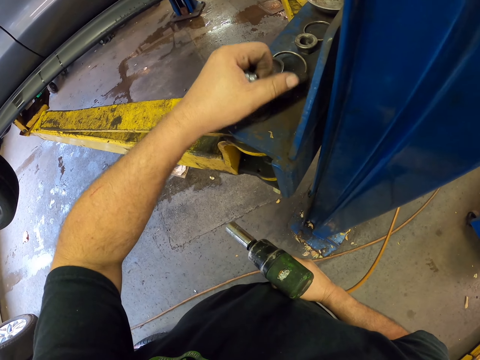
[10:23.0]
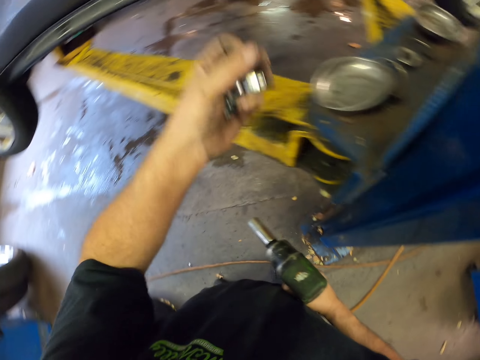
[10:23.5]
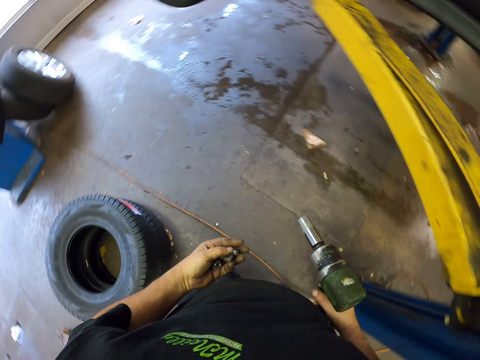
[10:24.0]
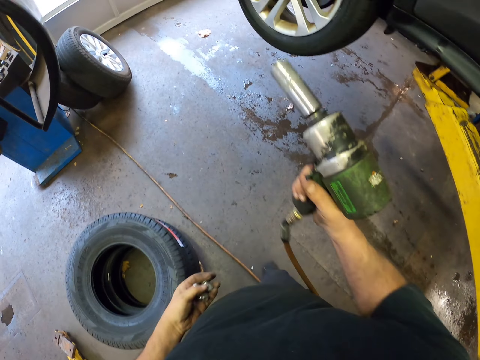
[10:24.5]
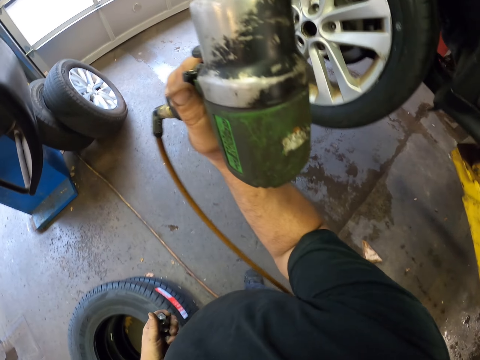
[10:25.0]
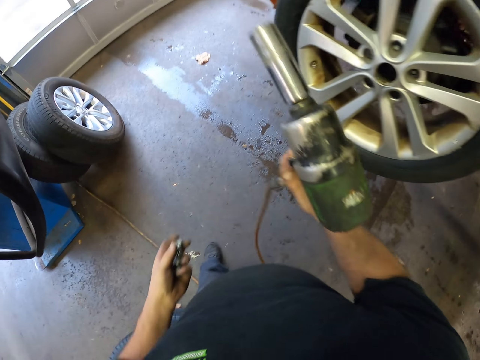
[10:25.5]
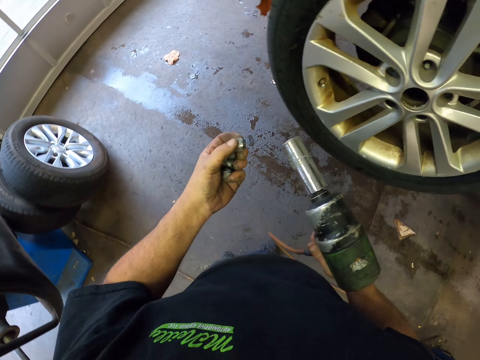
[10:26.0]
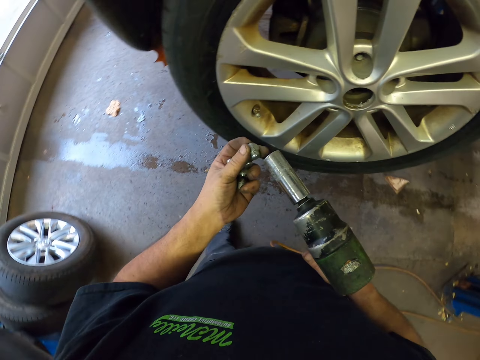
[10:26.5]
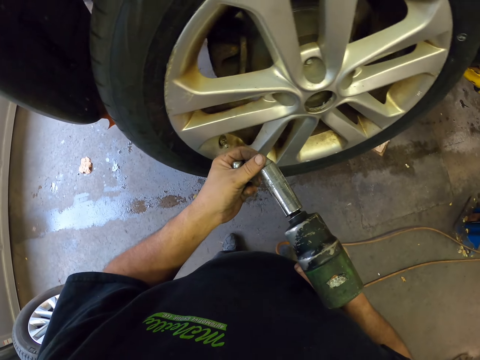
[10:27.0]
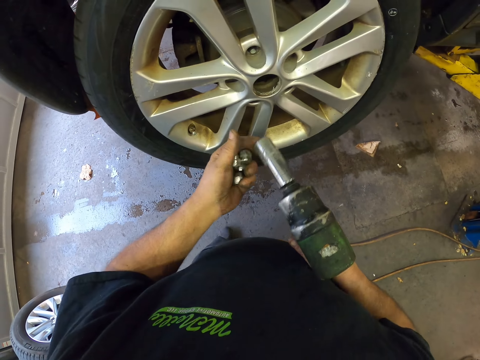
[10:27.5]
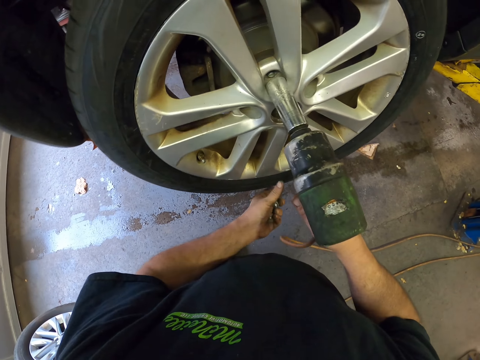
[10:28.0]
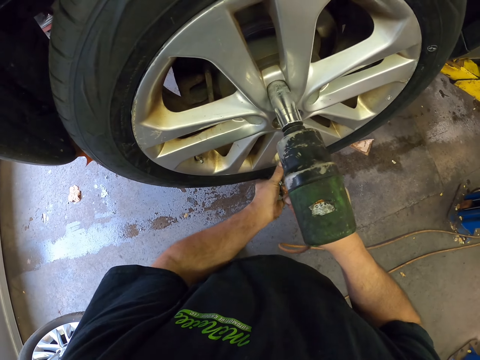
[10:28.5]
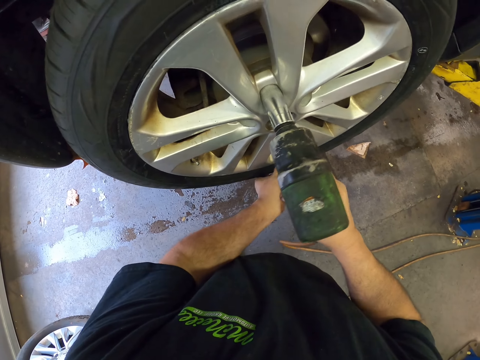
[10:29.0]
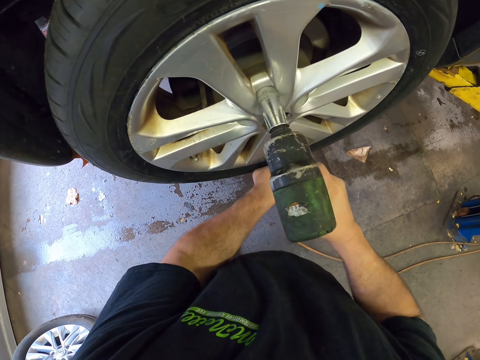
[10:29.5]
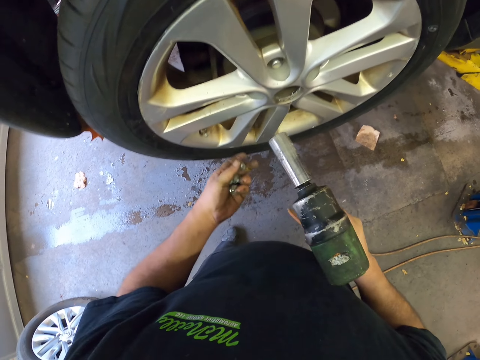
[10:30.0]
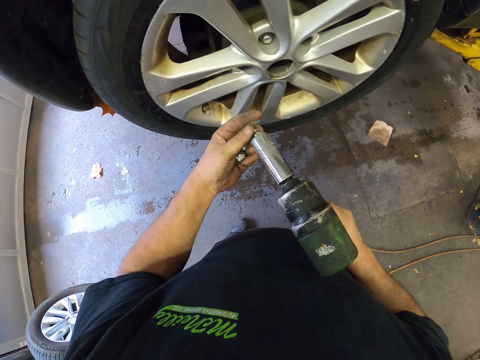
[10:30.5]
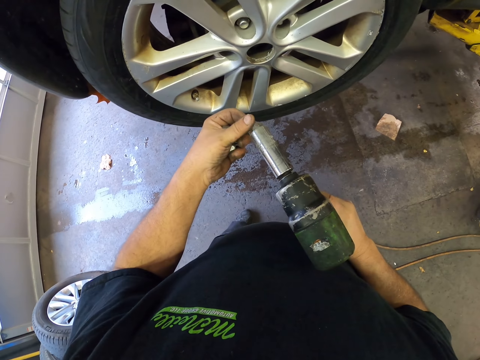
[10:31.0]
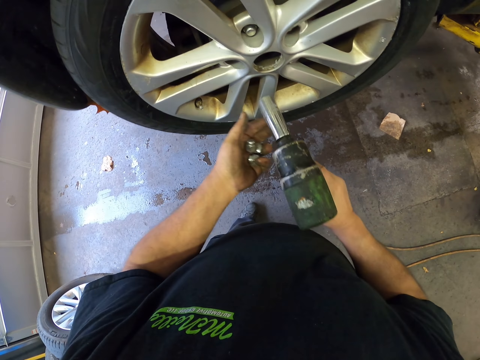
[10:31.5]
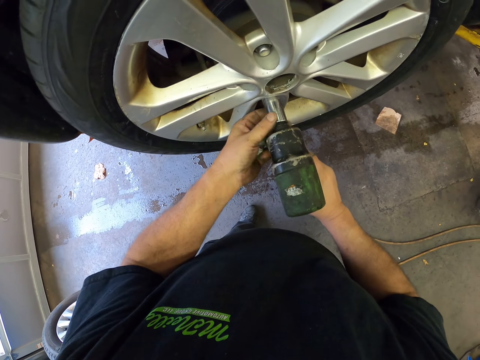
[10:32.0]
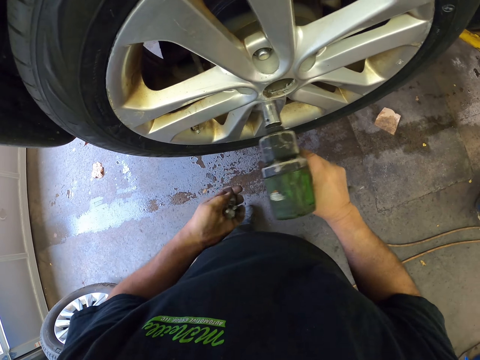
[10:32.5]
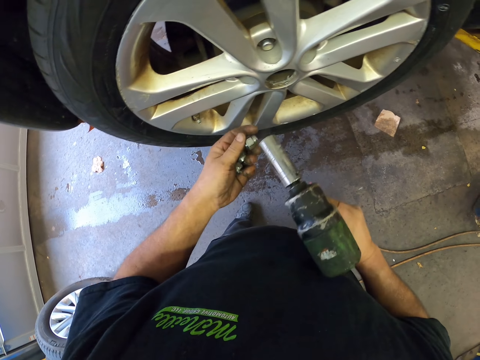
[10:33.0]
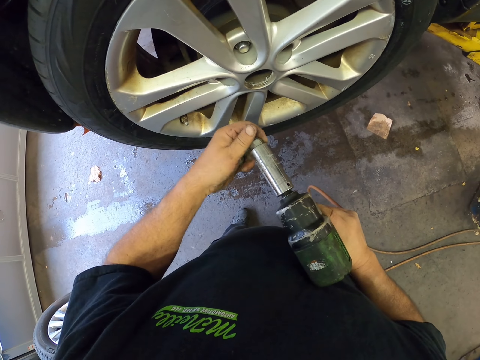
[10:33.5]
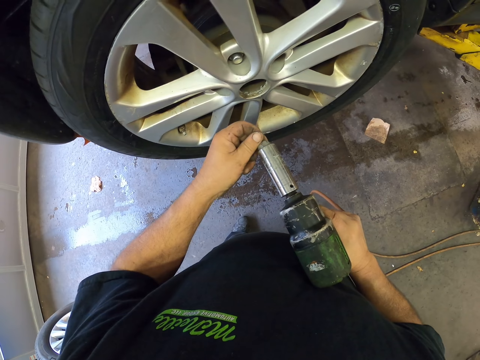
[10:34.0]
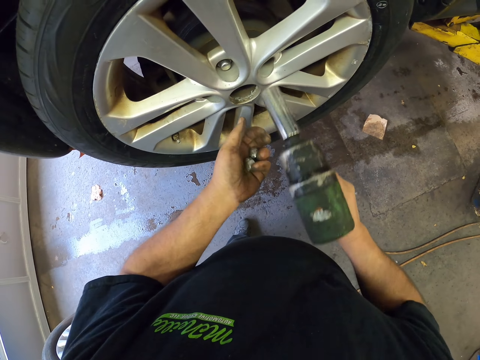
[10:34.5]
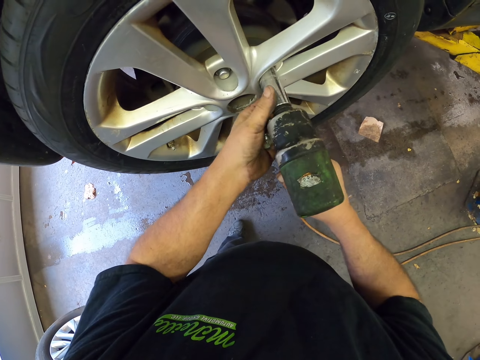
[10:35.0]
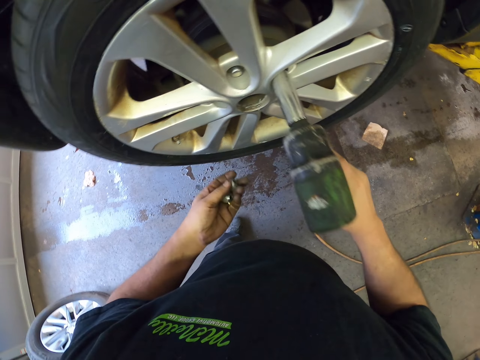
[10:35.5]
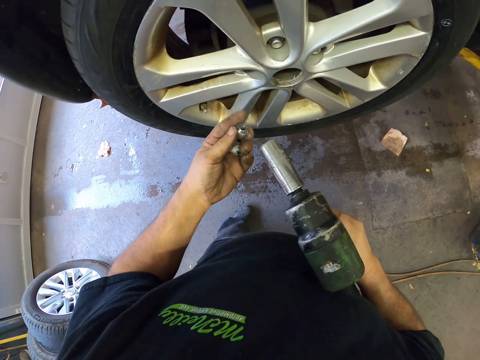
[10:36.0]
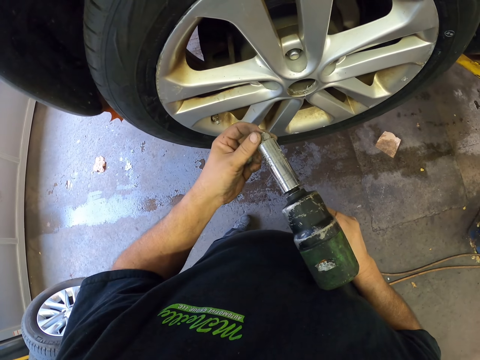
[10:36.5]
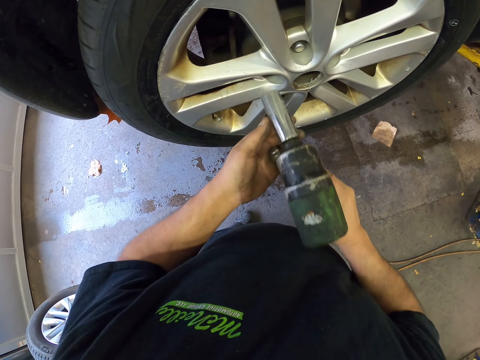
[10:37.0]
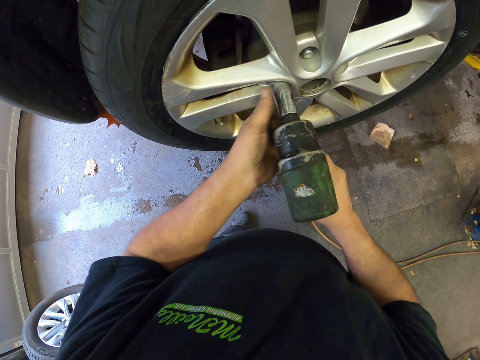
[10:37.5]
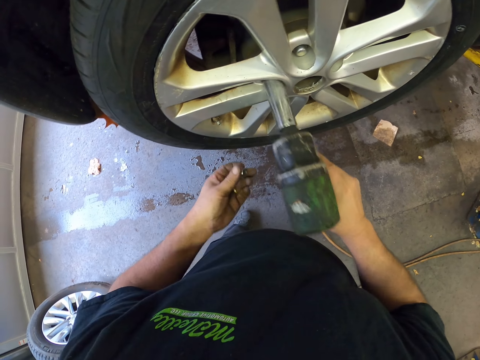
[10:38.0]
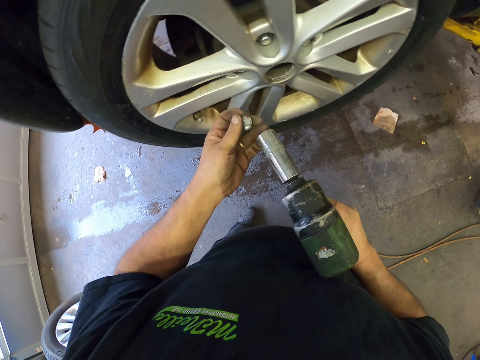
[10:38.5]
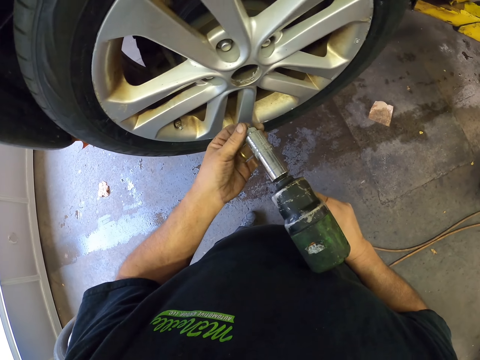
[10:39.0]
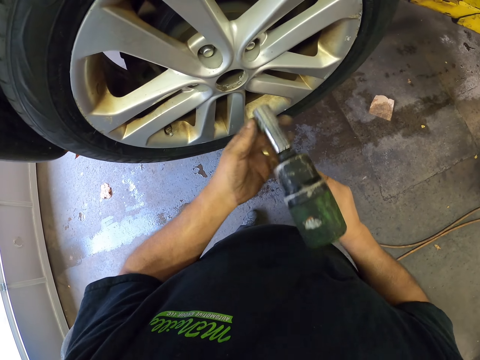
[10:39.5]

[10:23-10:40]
The camera wearer walks to the wheel. They place the nut on the drill. They drill the nut on the wheel. They place the nut on the drill. They drill the nut on the wheel. They place the nut on the drill. They drill the nut on the wheel. They place the nut on the drill. They drill the nut on the wheel. They place the nut on the drill.

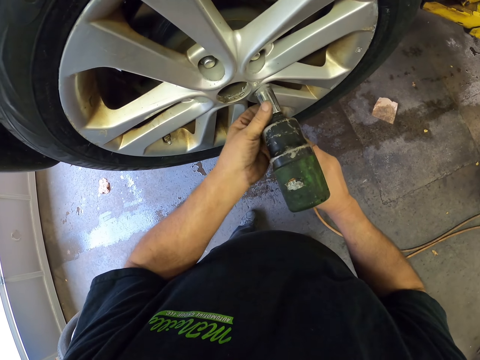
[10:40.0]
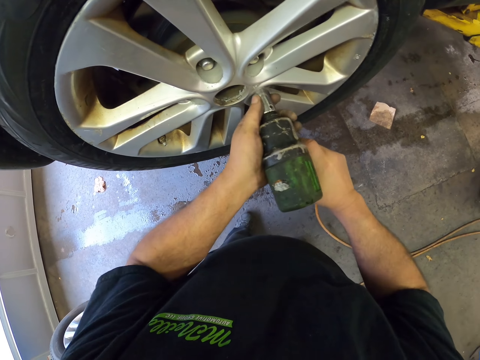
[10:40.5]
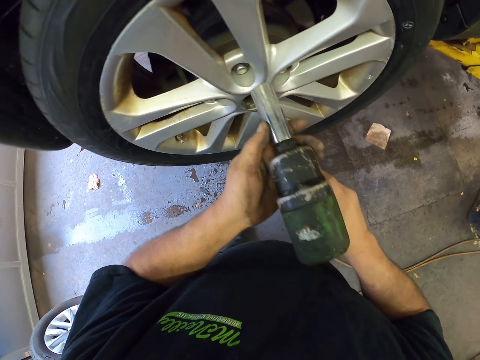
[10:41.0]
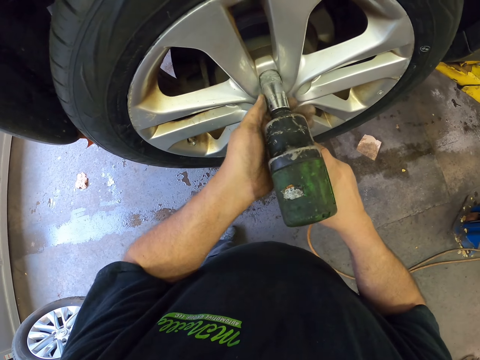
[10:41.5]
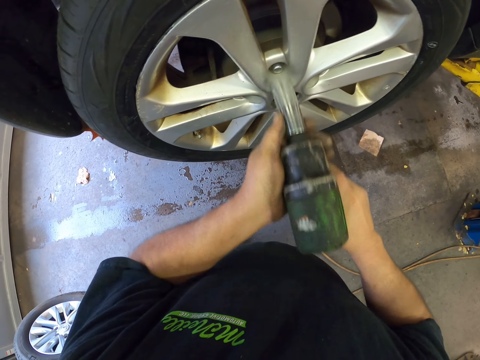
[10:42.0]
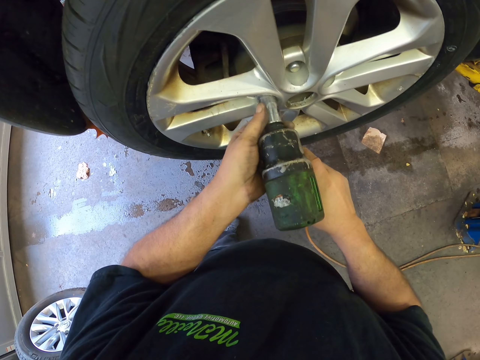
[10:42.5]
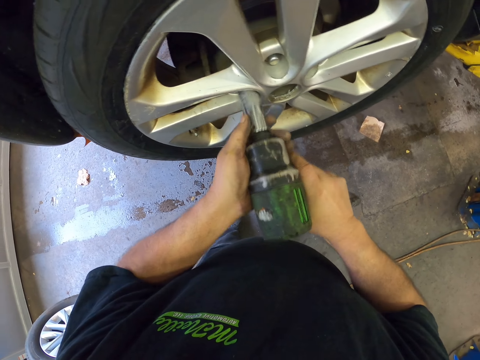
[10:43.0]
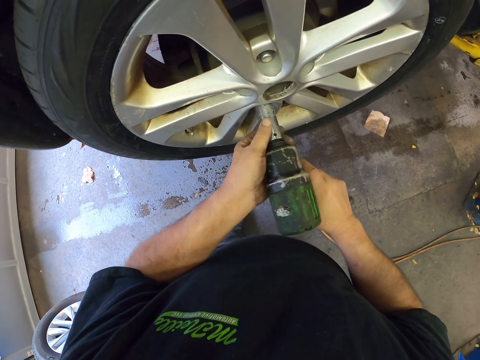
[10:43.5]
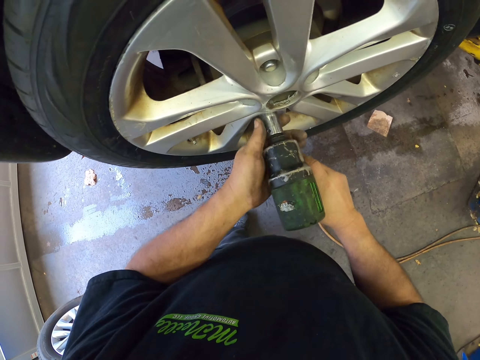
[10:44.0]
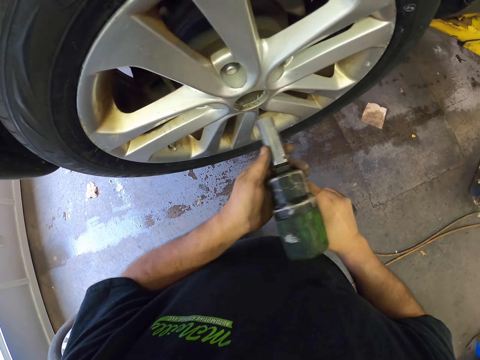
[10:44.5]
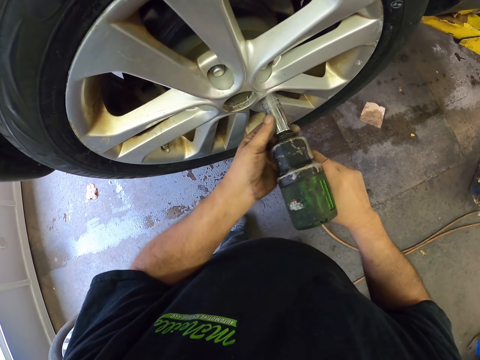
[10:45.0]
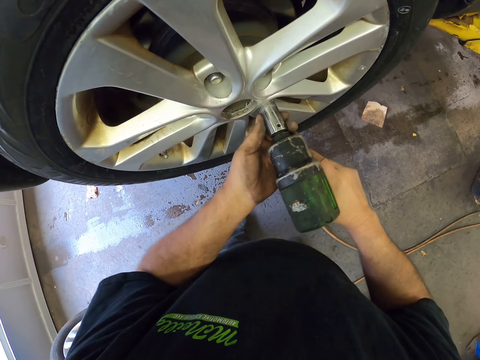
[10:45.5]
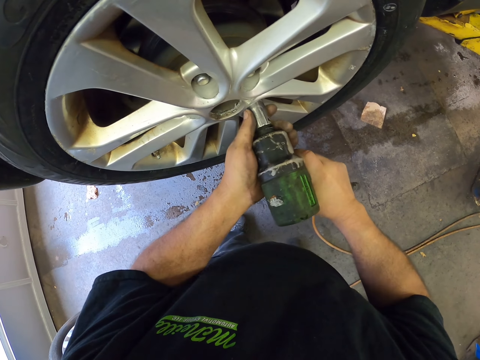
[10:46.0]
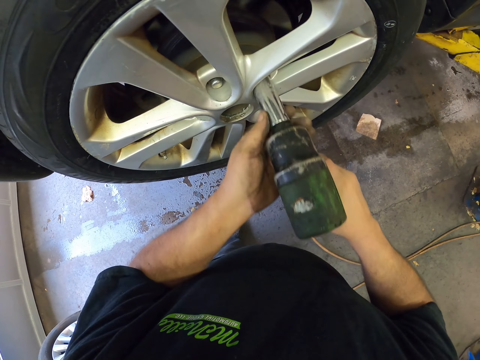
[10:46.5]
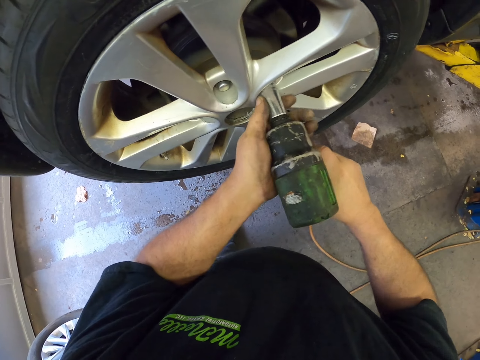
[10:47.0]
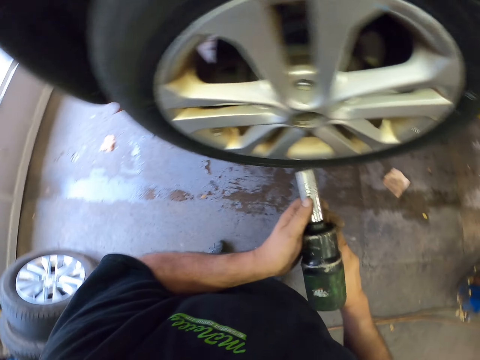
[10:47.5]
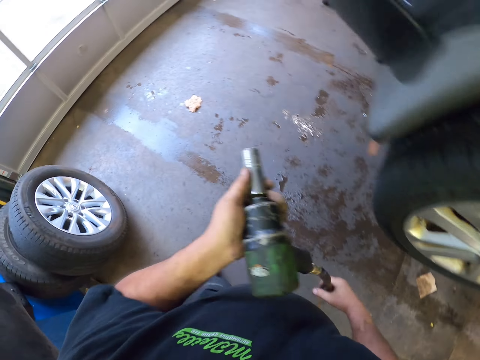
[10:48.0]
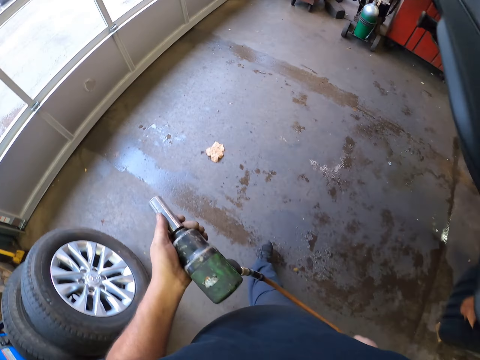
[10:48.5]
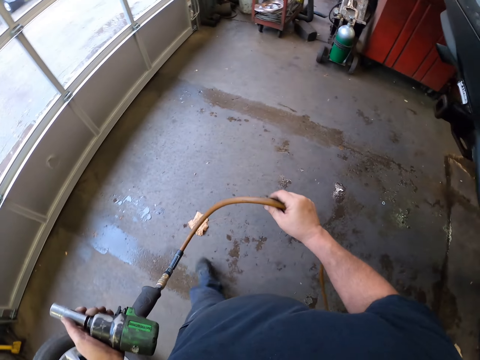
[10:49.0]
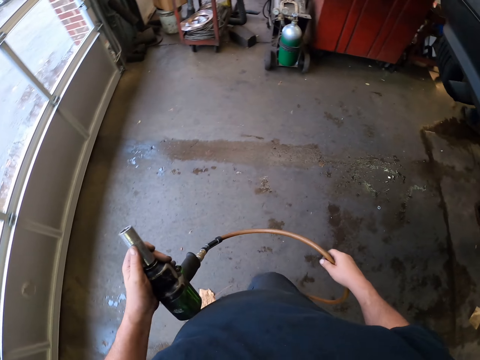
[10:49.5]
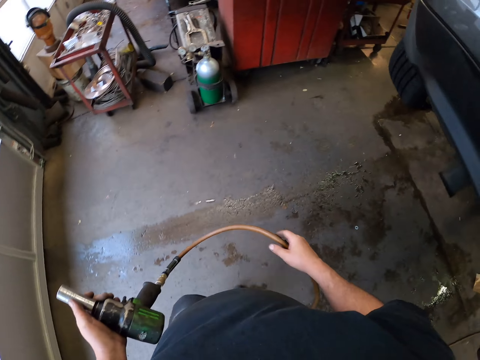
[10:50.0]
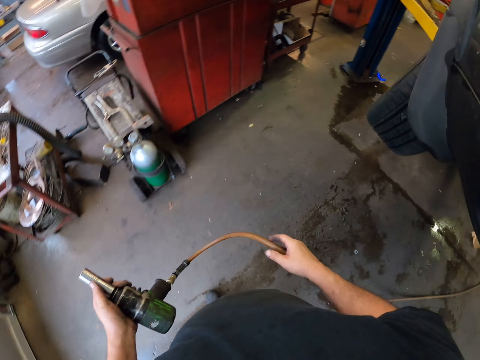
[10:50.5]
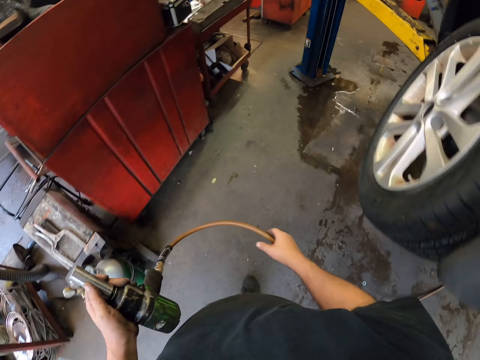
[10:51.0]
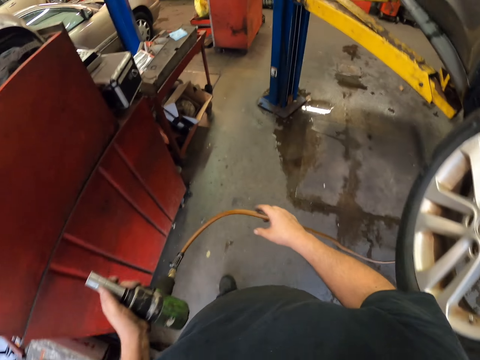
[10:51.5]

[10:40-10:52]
The camera wearer drills the nut on the wheel. They fix the nut on the wheel repeatedly. They walk around the garage. They hold the cable of the machine.
